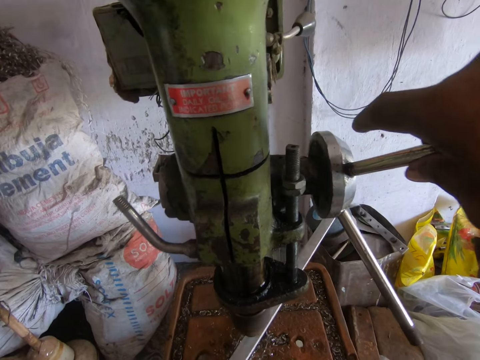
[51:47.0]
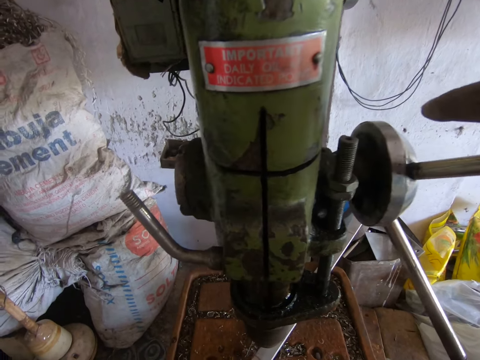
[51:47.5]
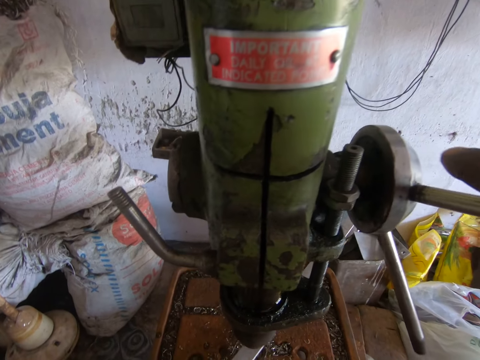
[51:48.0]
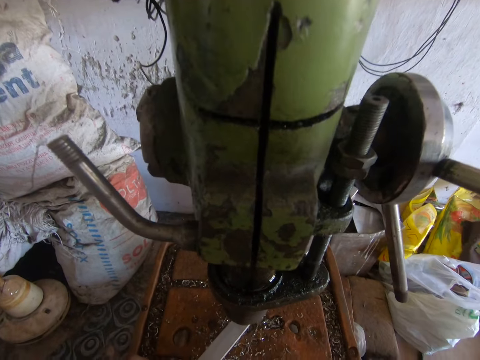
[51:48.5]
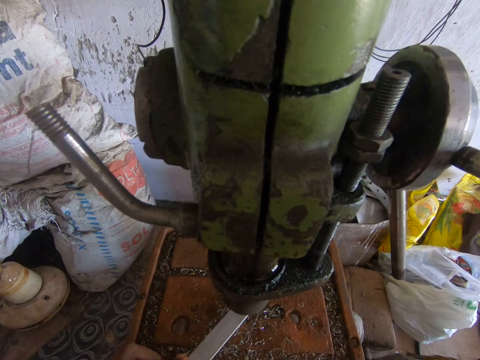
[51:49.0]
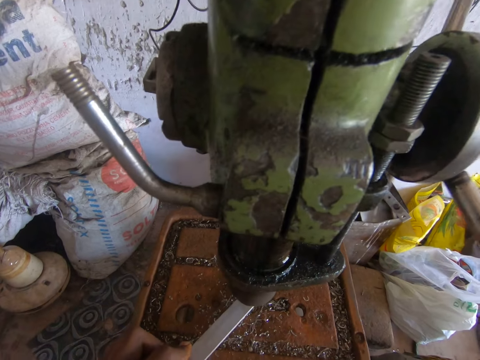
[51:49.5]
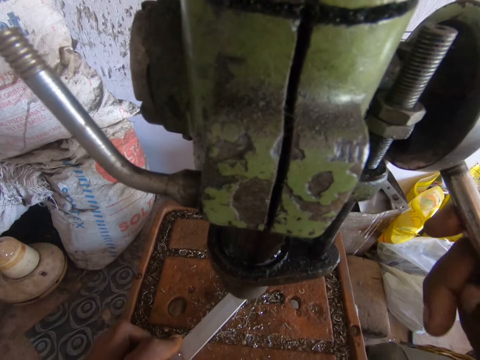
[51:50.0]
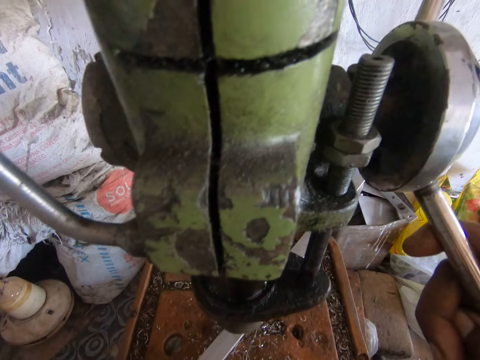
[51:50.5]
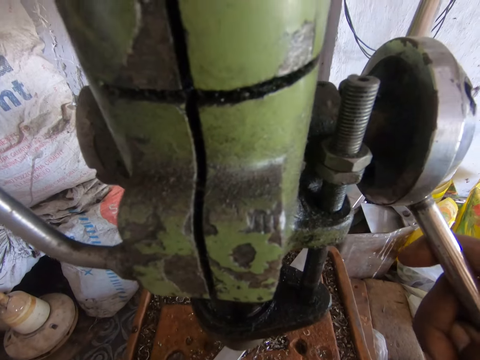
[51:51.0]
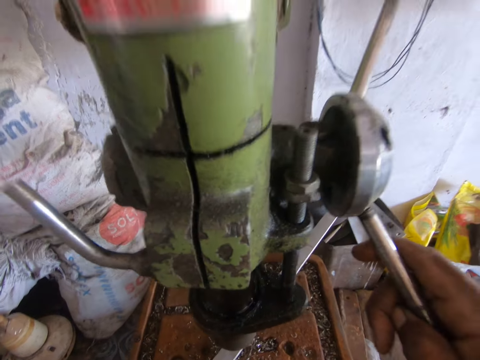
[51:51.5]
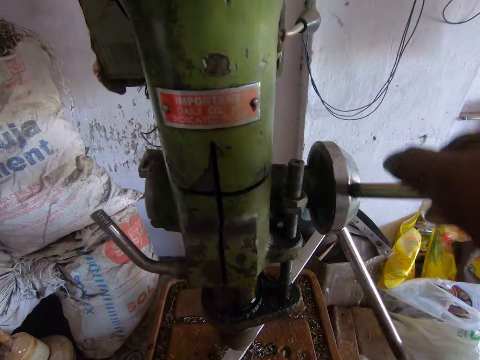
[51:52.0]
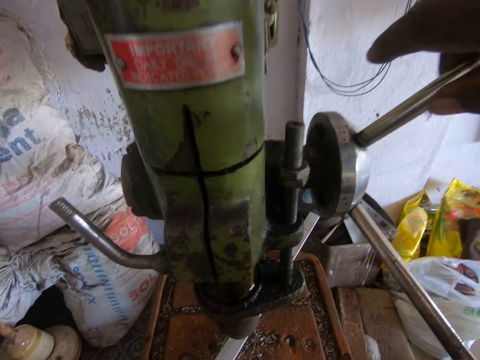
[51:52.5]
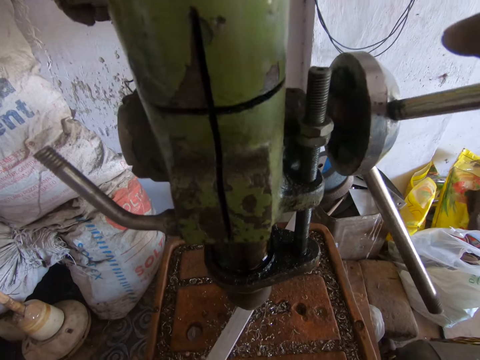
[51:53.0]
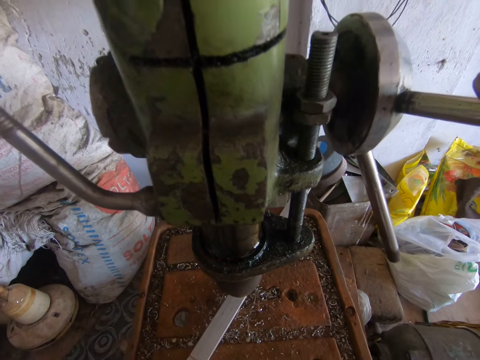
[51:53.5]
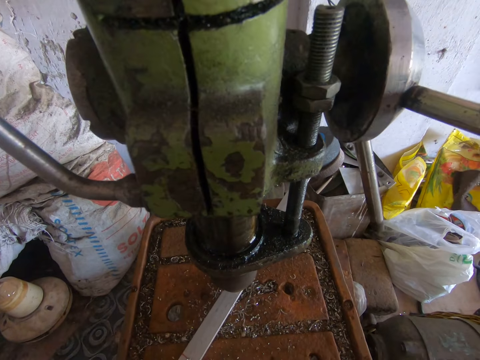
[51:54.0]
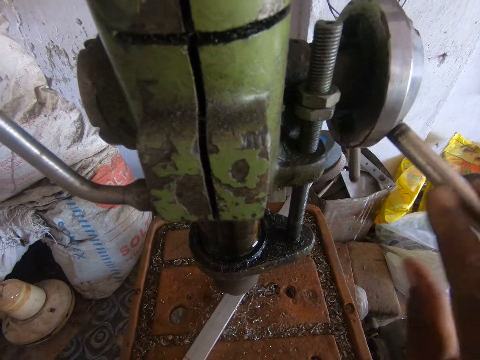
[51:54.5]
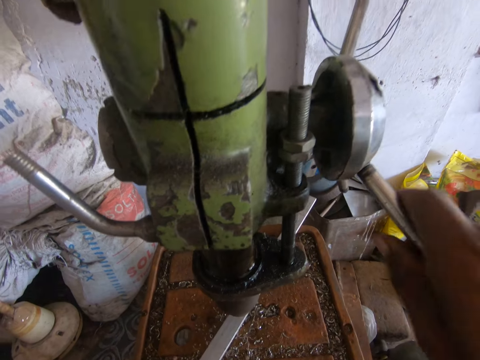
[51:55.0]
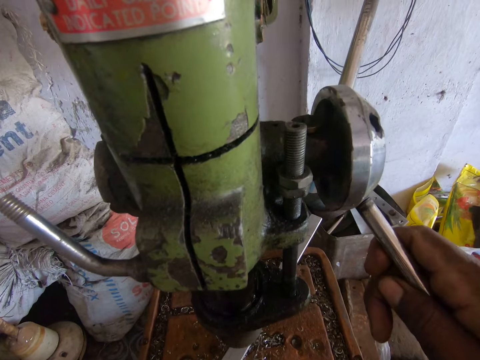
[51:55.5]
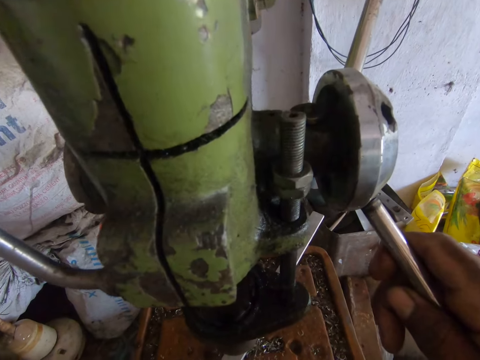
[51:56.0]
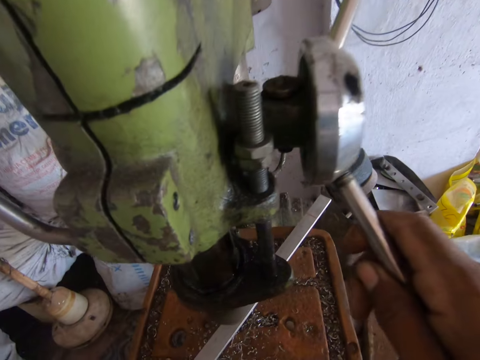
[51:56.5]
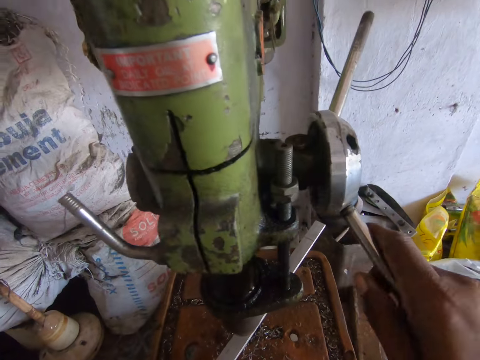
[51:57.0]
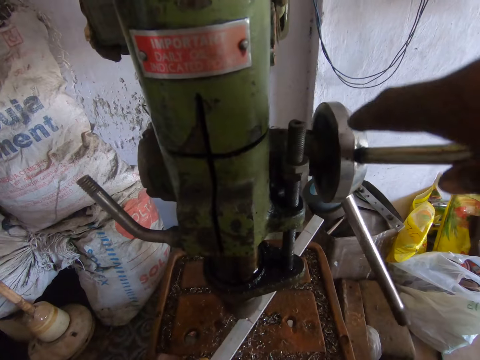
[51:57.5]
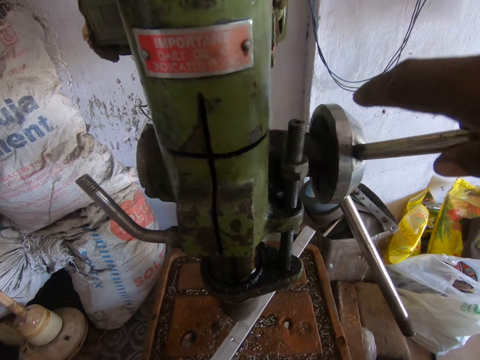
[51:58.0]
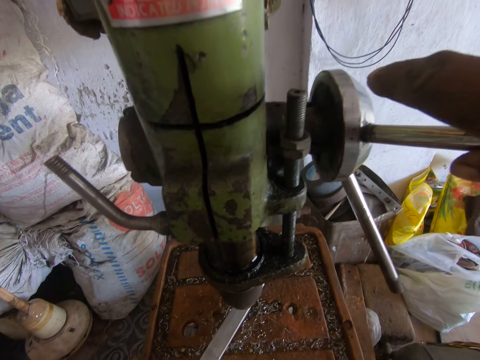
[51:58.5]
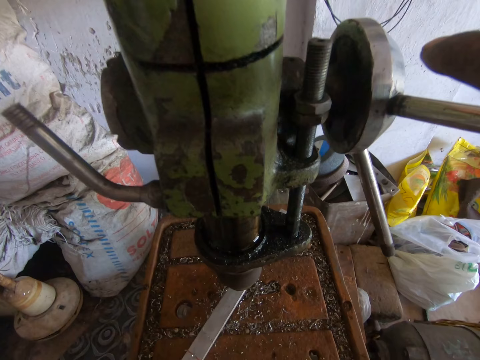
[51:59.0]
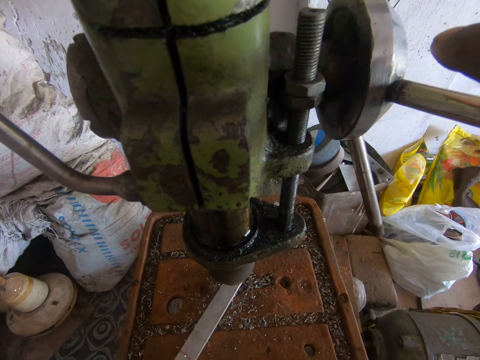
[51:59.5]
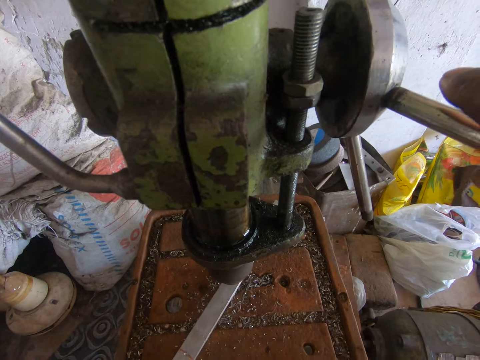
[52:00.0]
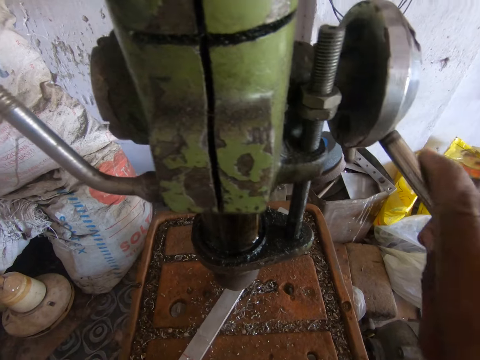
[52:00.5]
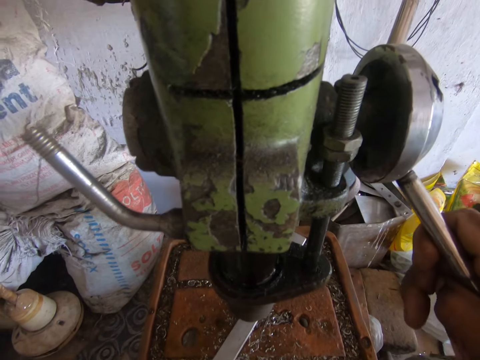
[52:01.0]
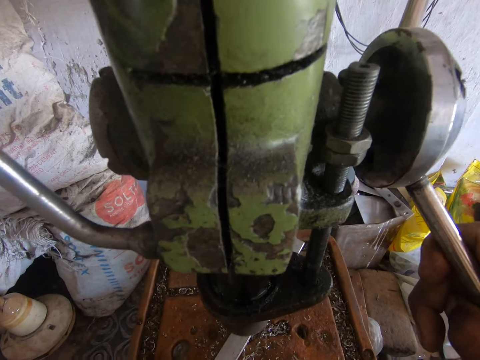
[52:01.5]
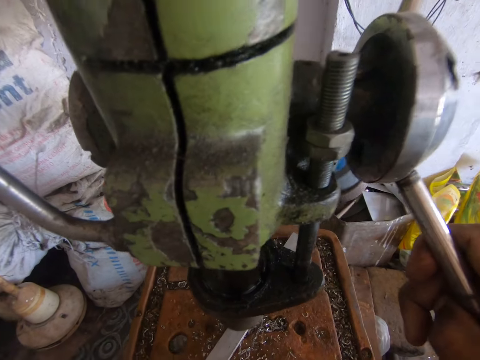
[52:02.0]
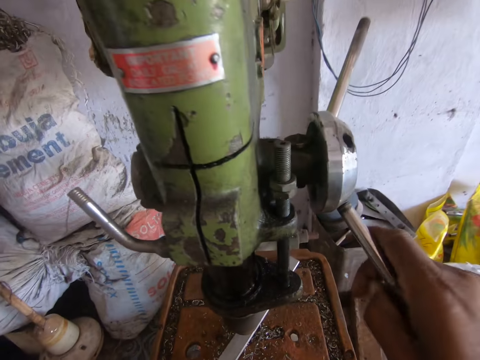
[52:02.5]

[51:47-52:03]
The camera wearer moves the metal on the drill press machine. They operate the drill press machine. They drill a hole in the metal with the drill press machine. They move the metal on the drill press machine. They operate the drill press machine. They drill a hole in the metal with the drill press machine. They move the metal on the drill press machine. They operate the drill press machine. They drill a hole in the metal with the drill press machine.
